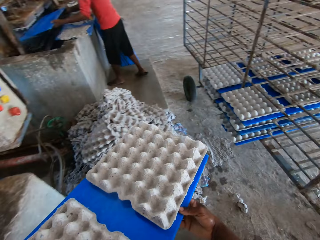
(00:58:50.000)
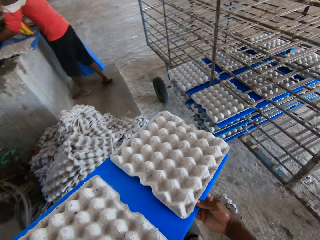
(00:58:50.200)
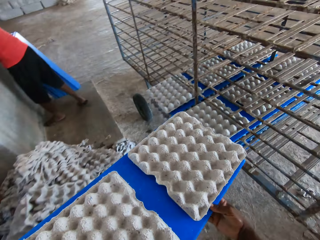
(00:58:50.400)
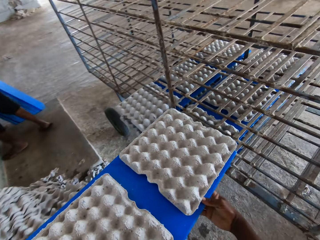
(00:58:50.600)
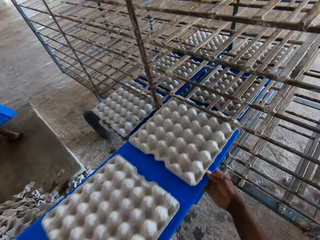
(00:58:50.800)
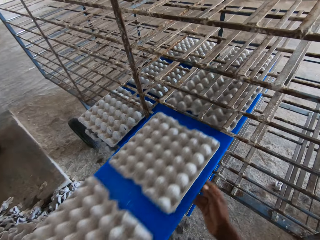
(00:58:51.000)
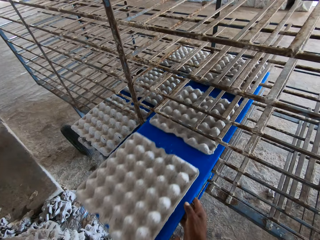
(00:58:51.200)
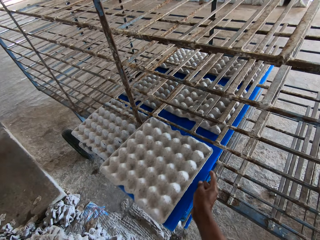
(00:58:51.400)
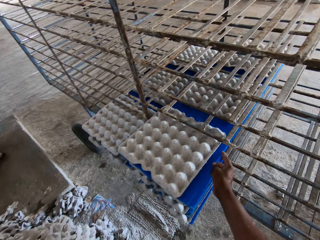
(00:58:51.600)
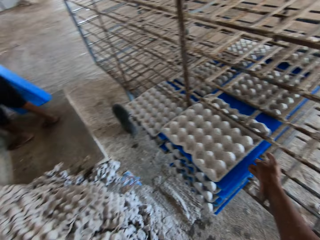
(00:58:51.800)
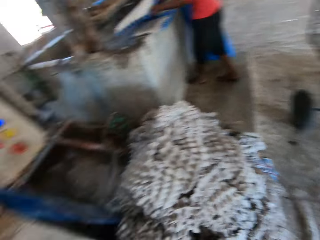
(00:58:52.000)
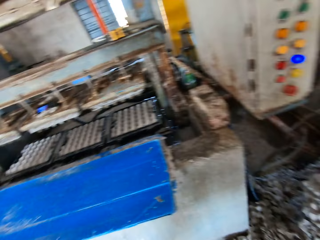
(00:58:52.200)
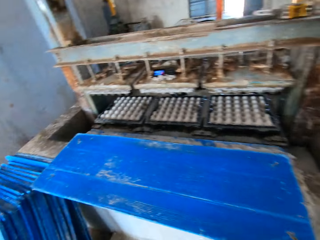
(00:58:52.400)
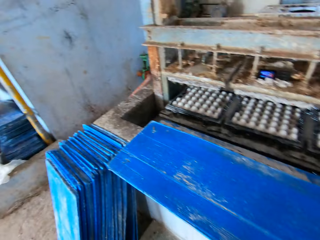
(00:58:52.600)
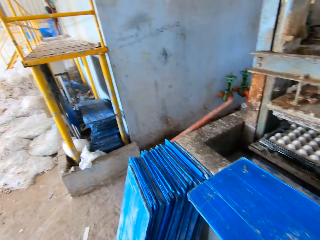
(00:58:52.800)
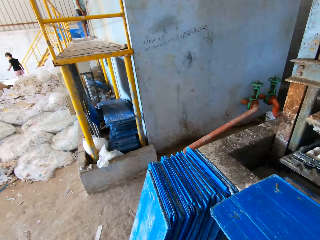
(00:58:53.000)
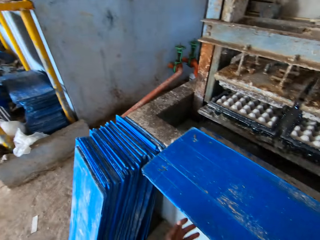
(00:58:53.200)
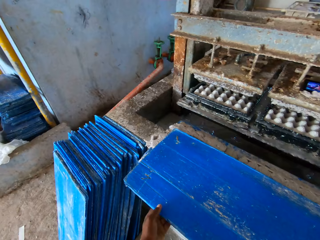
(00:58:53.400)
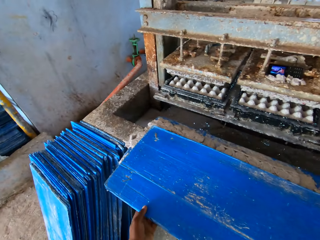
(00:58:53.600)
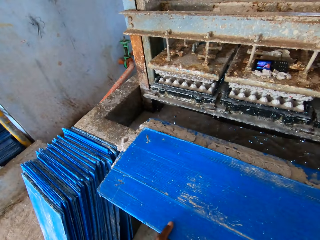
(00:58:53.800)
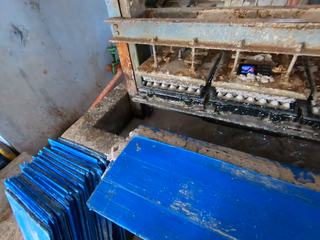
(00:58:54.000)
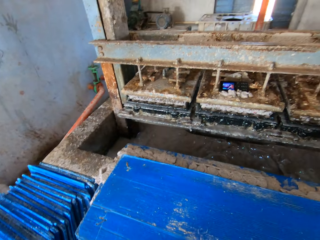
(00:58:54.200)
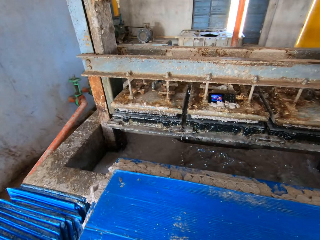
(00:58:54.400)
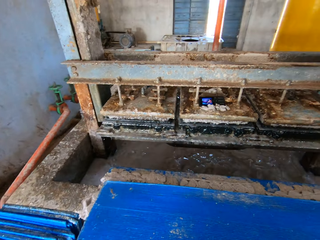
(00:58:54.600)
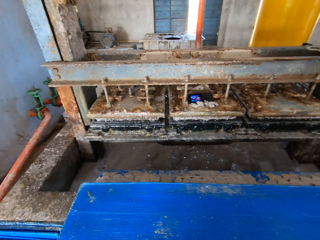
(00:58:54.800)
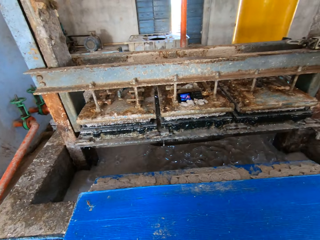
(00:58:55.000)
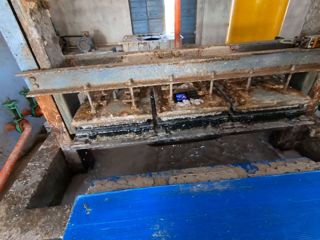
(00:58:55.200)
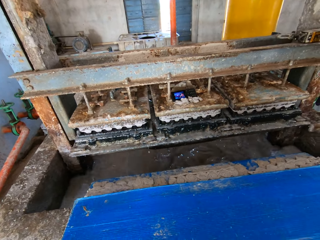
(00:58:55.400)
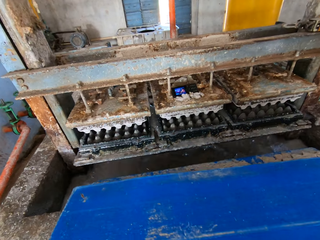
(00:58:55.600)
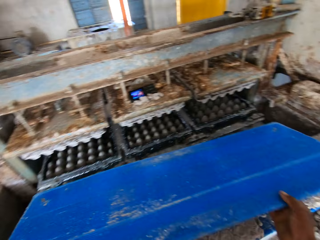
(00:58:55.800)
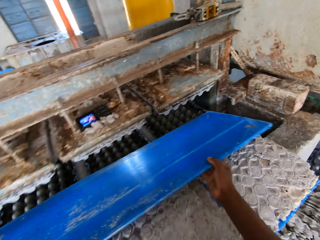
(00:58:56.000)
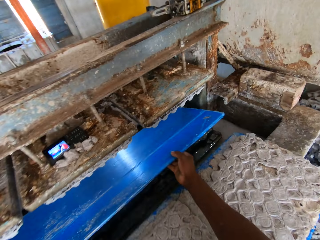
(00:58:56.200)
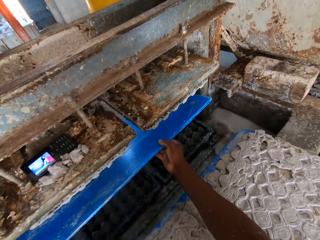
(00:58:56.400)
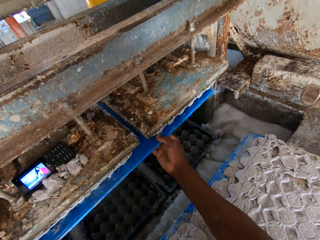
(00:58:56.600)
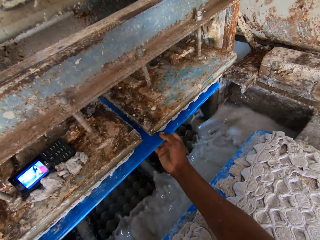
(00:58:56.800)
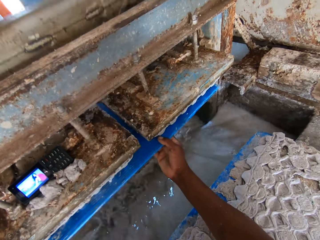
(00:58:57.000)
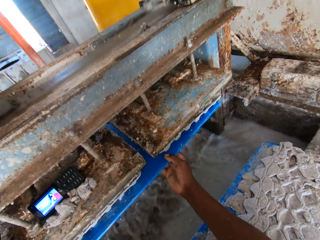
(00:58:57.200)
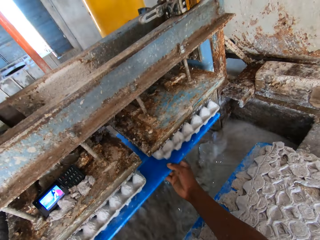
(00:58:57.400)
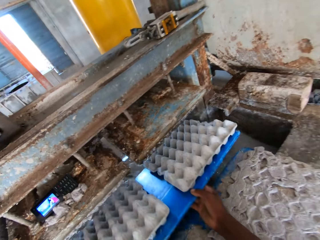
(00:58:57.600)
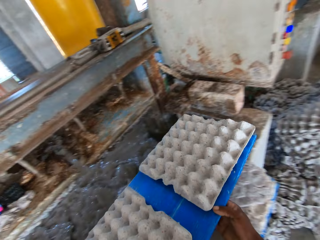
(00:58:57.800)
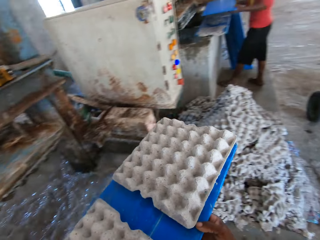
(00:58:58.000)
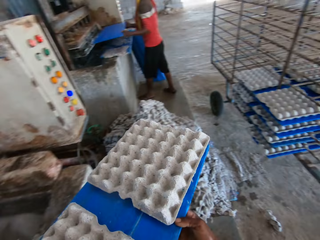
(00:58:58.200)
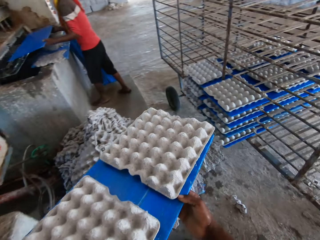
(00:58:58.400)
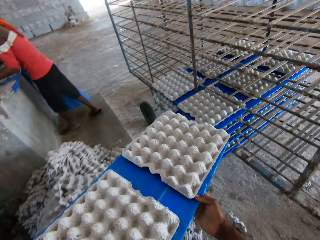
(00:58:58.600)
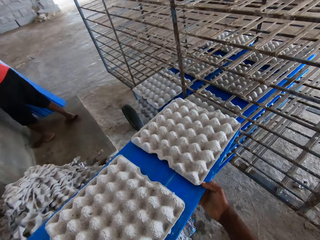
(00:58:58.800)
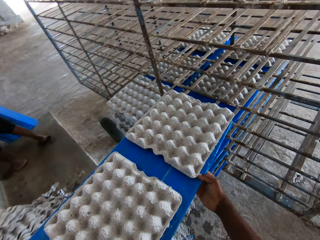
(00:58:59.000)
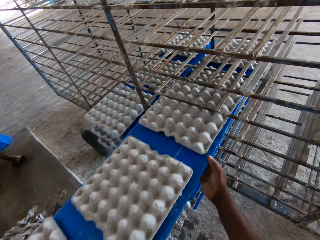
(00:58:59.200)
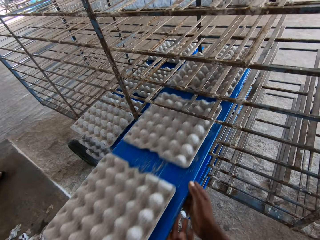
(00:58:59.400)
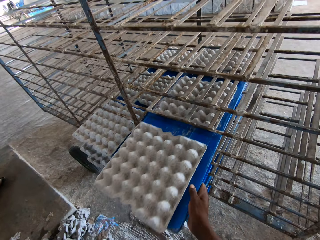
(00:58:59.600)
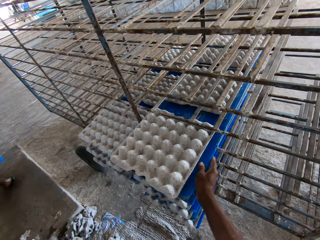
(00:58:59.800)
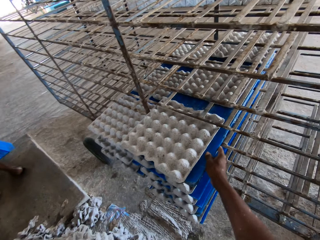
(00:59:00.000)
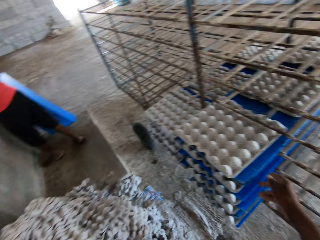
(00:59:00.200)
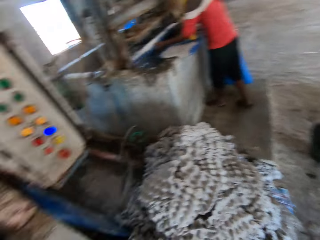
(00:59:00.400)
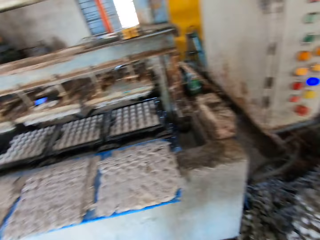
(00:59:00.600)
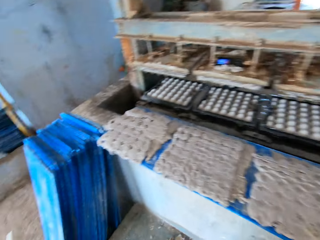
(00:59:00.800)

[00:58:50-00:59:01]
A man holds a tray with both hands. The man places the tray under the crate molder with both hands. The camera wearer places the tray of crates in the crate rack with both hands. He holds the tray of crates in the crate rack with his right hand. He pushes the tray of crates in the crate rack with his right hand. He holds the tray on the pavement with both hands. He picks the tray from the pavement with both hands. He places the tray under the crate molder with both hands. He brings out some crates from the crate molder with the tray in both hands. The man holds the tray with both hands. The man places the tray under the crate molder with both hands. The camera wearer places the tray of crates in the crate rack with both hands. He holds the tray of crates in the crate rack with his right hand. He pushes the tray of crates in the crate rack with his right hand.

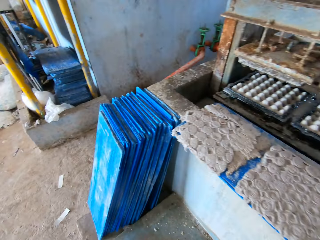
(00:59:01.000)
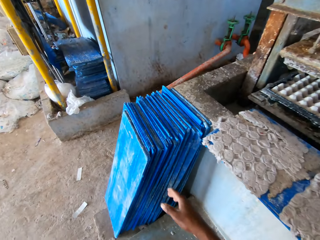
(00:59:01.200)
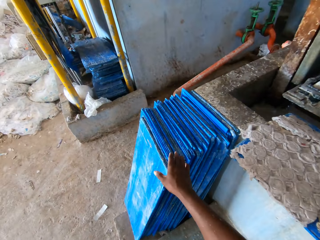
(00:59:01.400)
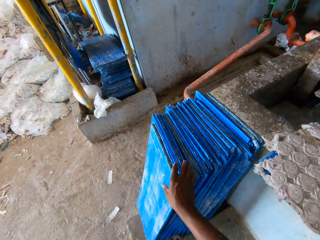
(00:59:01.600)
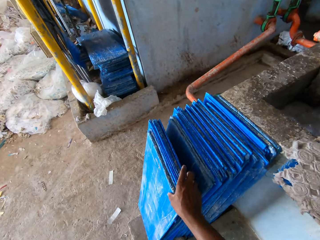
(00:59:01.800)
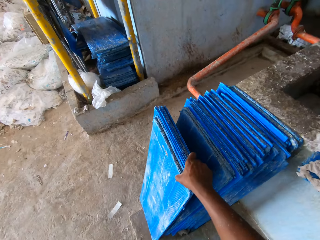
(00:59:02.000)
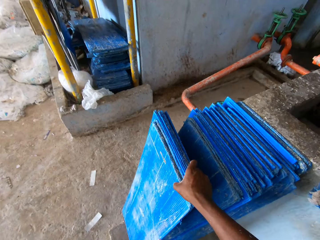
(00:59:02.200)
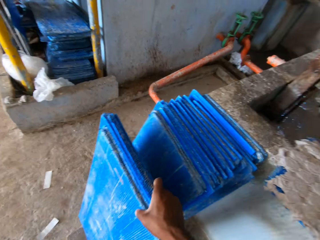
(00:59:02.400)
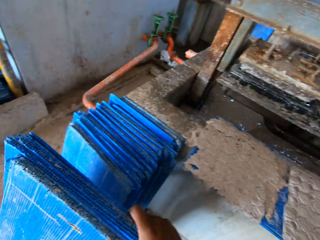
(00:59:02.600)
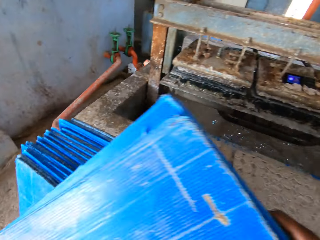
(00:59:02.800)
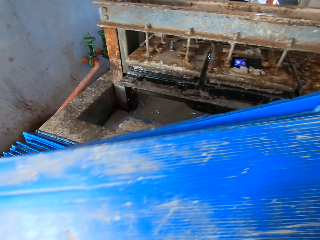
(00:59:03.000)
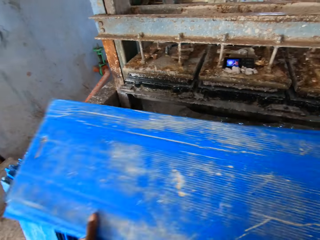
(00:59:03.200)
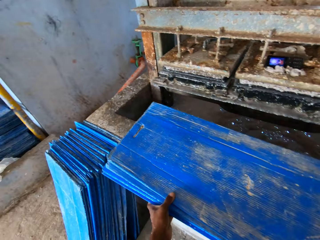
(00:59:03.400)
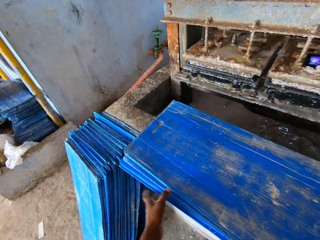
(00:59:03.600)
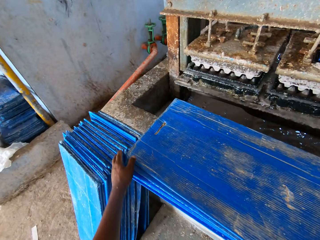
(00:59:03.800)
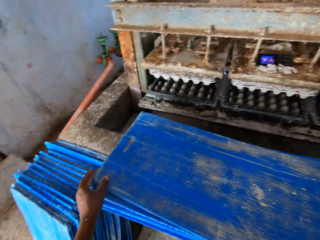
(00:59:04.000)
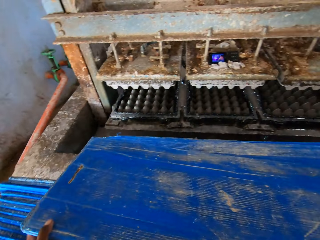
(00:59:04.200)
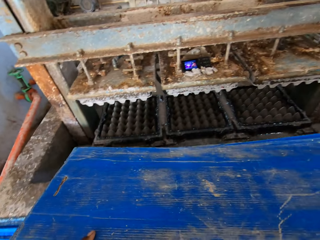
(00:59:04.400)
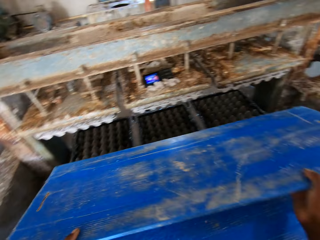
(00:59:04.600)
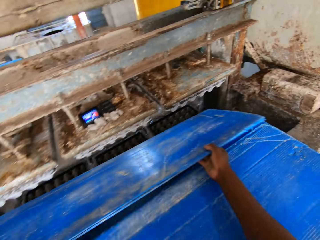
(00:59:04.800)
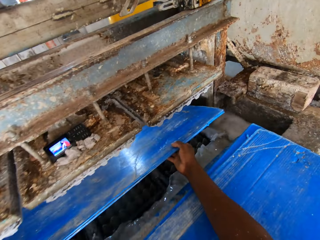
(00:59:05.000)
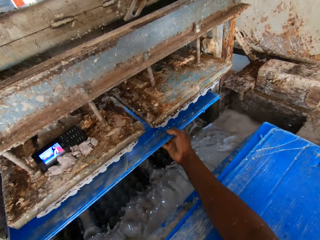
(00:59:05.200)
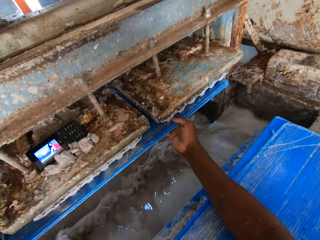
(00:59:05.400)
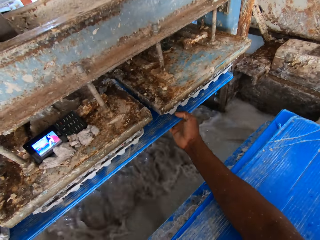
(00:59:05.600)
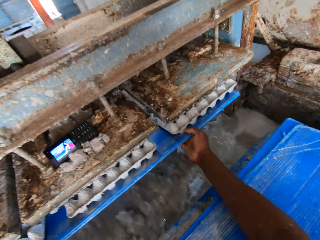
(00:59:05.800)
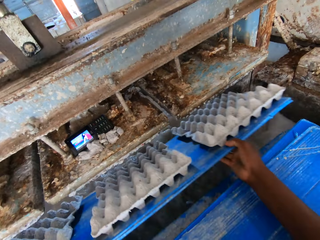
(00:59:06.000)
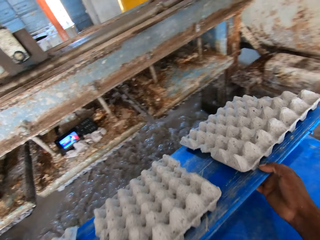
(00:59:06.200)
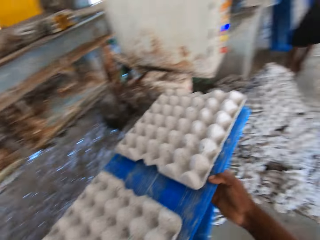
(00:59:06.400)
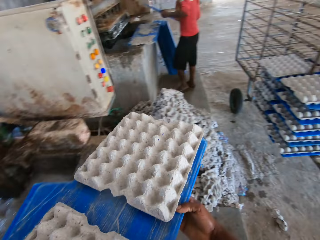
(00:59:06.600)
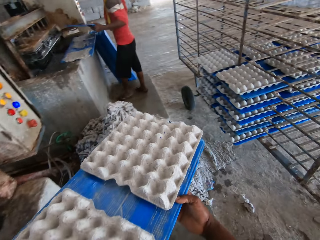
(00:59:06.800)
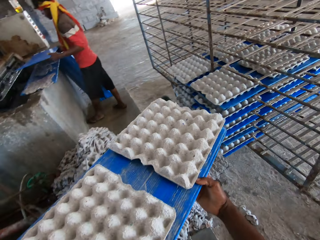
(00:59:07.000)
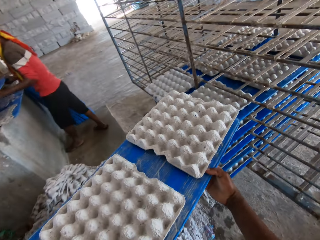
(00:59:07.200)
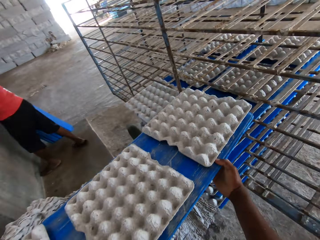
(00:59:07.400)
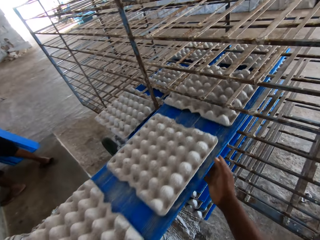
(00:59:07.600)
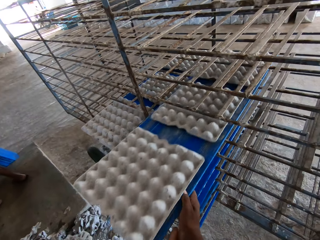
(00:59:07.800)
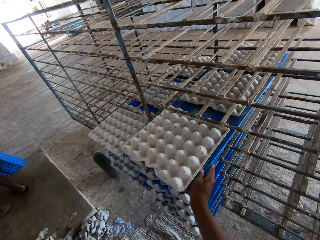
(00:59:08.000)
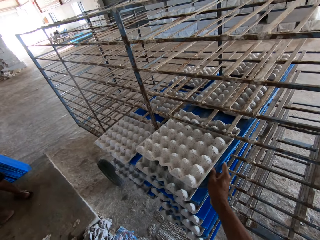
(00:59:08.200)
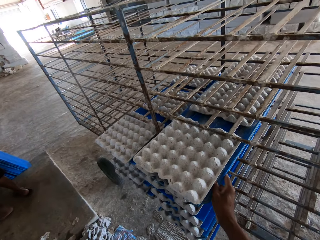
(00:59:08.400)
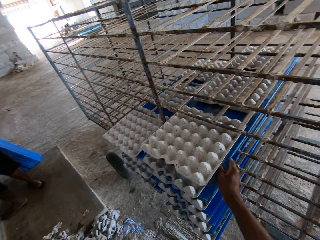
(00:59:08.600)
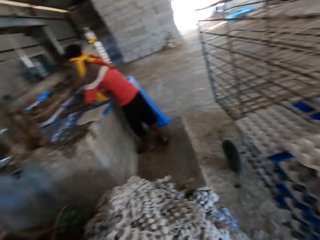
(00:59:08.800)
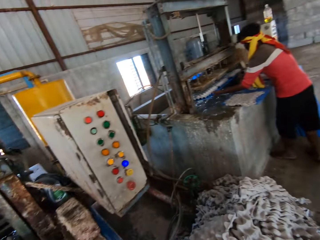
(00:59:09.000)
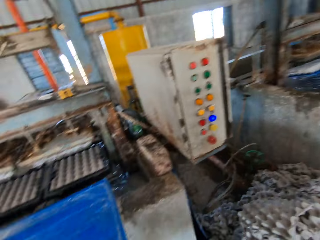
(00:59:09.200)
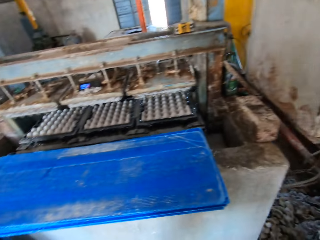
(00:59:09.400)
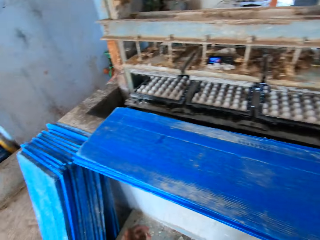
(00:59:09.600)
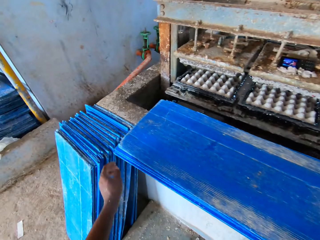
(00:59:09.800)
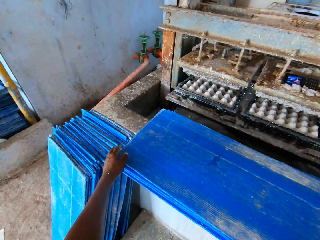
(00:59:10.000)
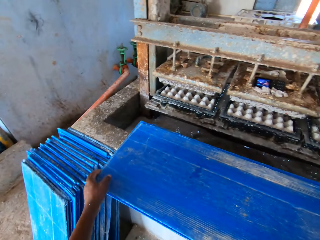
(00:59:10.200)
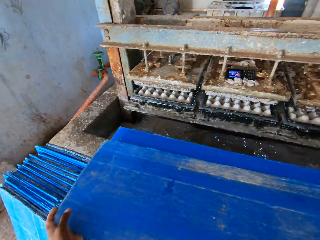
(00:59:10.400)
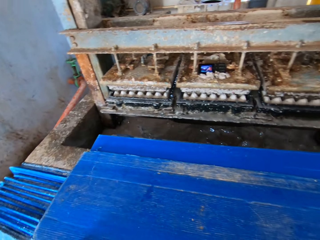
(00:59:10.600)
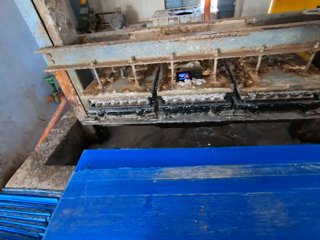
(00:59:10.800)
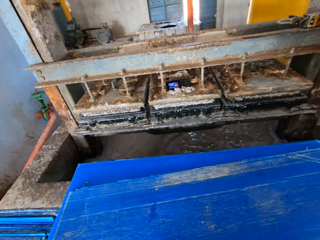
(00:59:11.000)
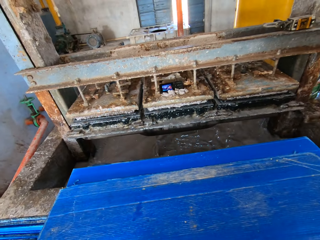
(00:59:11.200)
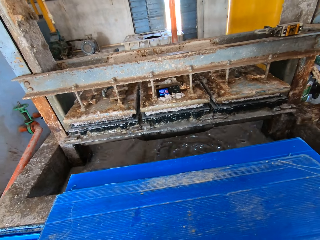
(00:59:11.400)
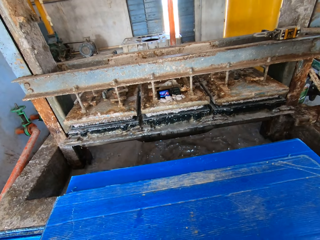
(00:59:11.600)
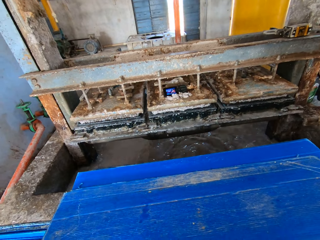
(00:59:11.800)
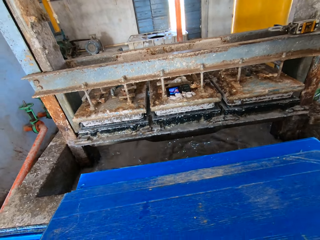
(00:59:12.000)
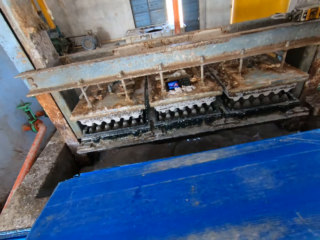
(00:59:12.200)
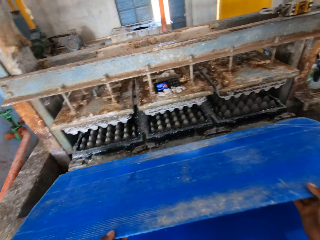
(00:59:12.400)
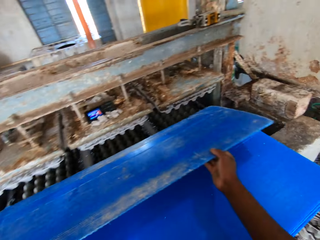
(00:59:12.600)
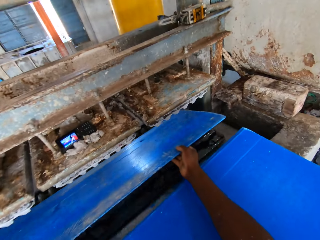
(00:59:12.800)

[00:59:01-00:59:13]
The camera wearer holds some trays on the floor with his right hand. He holds the trays on the floor with both hands. He picks the trays from the floor with both hands. He places the trays on the pavement of the crate molder with both hands. He picks a tray from the pavement with both hands. He places the tray under the crate molder with both hands. He brings out some crates from the crate molder with the tray in both hands. A man holds the tray with both hands. The man places the tray under the crate molder with both hands. The camera wearer places the tray of crates in the crate rack with both hands. He holds the tray of crates in the crate rack with his right hand. He pushes the tray of crates in the crate rack with his right hand. The man brings out some crates from the crate molder with the tray in both hands. The camera wearer holds the tray on the pavement with his left hand. He holds the tray on the pavement with both hands. He picks the tray from the pavement with both hands.
